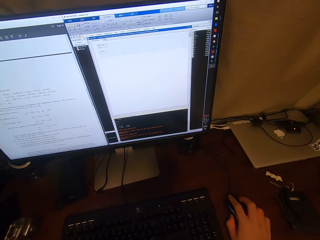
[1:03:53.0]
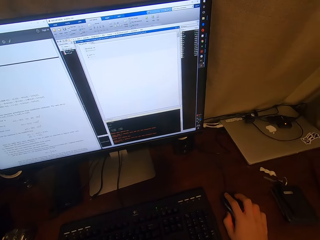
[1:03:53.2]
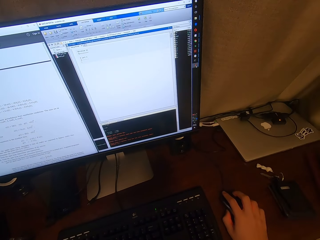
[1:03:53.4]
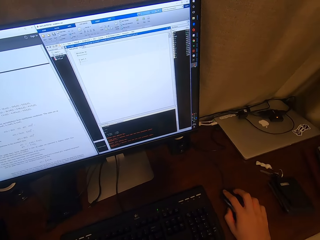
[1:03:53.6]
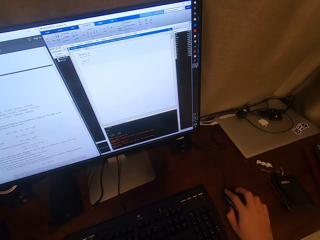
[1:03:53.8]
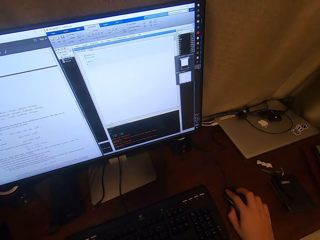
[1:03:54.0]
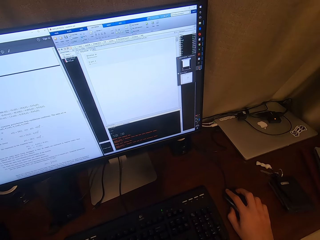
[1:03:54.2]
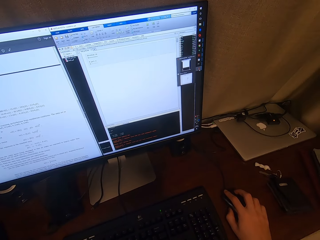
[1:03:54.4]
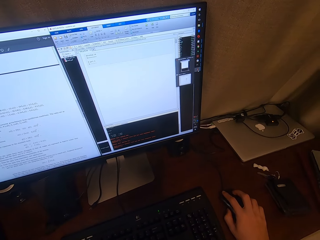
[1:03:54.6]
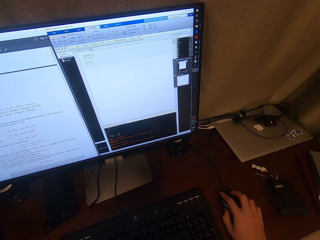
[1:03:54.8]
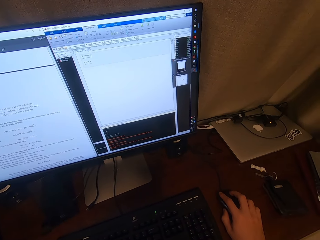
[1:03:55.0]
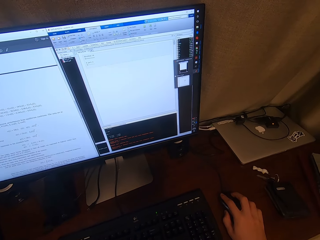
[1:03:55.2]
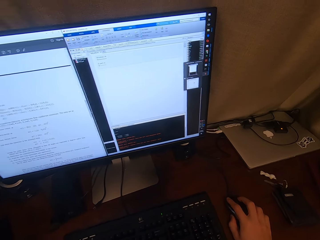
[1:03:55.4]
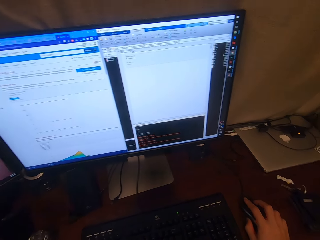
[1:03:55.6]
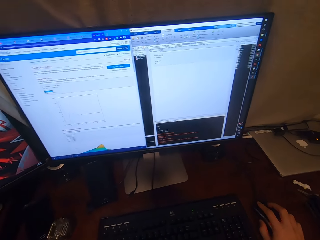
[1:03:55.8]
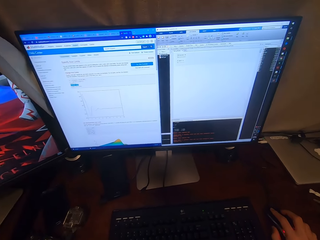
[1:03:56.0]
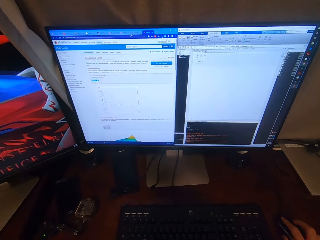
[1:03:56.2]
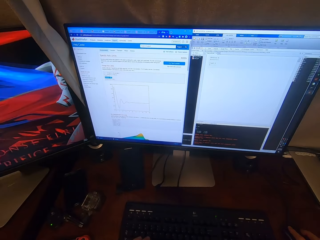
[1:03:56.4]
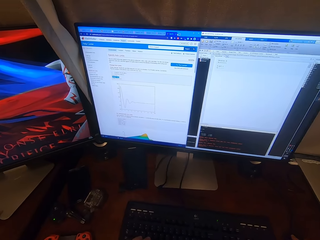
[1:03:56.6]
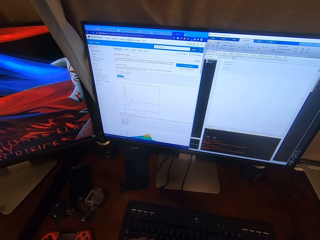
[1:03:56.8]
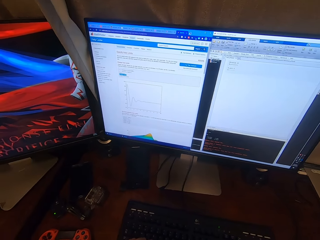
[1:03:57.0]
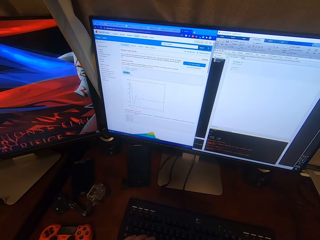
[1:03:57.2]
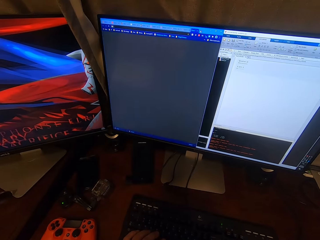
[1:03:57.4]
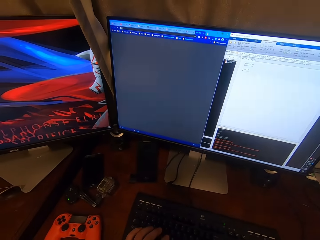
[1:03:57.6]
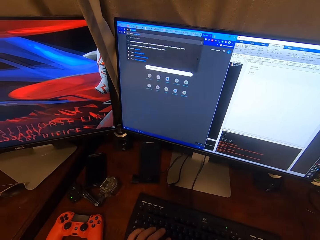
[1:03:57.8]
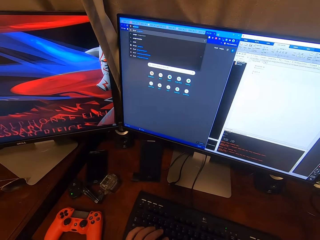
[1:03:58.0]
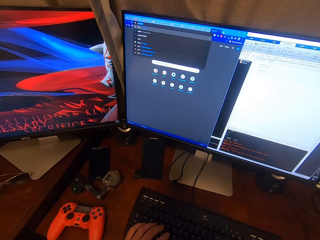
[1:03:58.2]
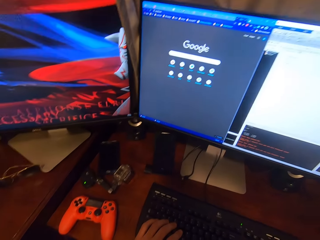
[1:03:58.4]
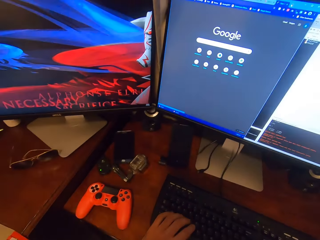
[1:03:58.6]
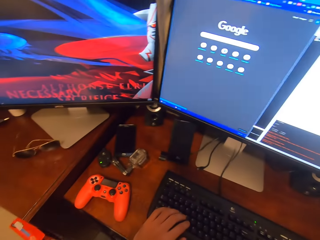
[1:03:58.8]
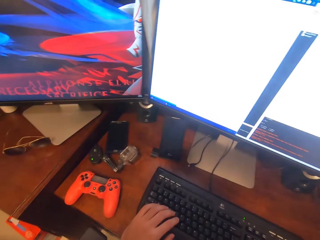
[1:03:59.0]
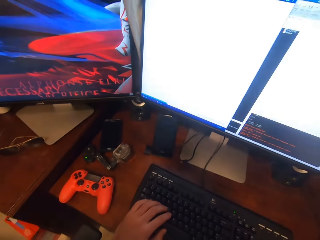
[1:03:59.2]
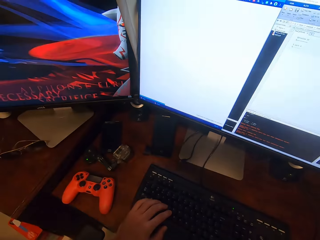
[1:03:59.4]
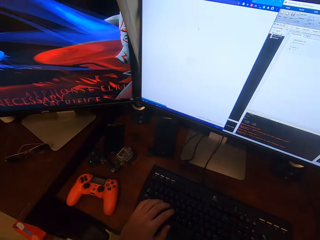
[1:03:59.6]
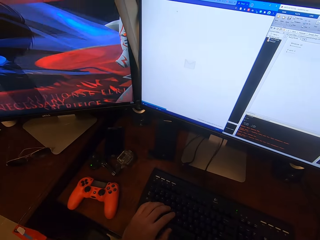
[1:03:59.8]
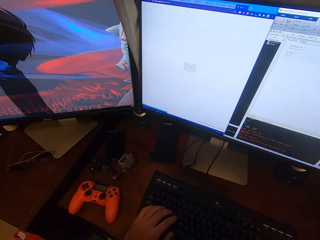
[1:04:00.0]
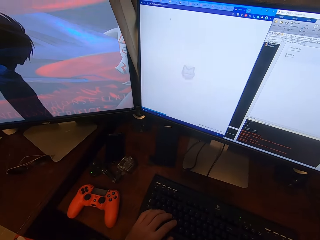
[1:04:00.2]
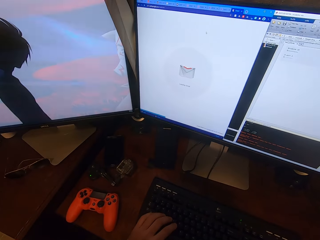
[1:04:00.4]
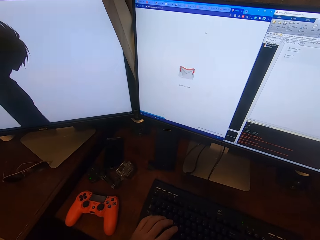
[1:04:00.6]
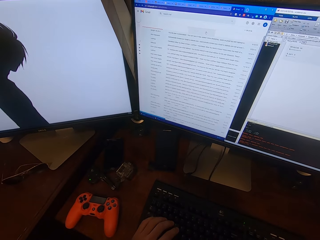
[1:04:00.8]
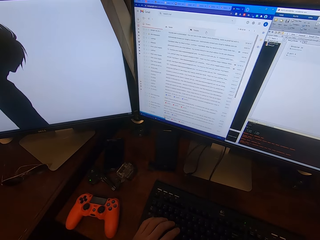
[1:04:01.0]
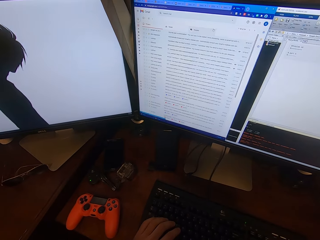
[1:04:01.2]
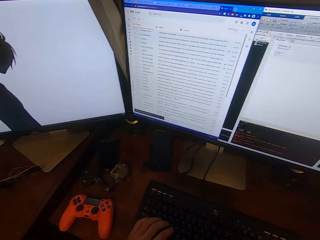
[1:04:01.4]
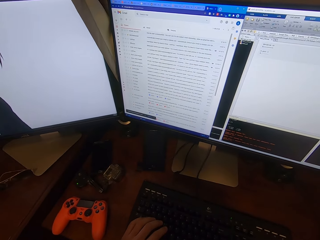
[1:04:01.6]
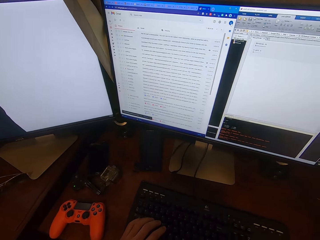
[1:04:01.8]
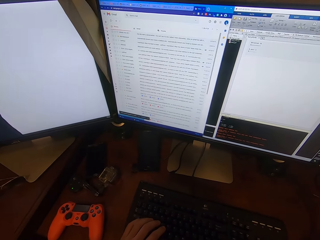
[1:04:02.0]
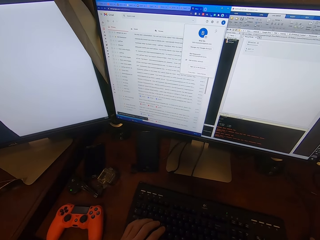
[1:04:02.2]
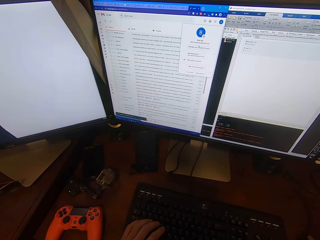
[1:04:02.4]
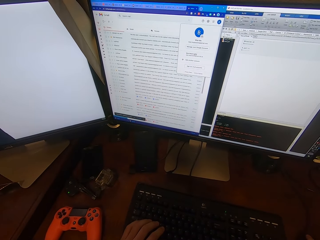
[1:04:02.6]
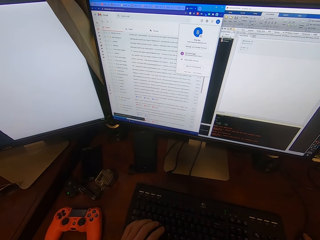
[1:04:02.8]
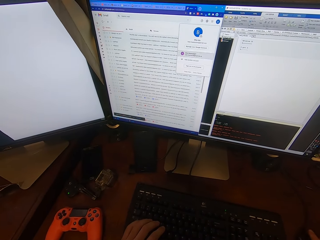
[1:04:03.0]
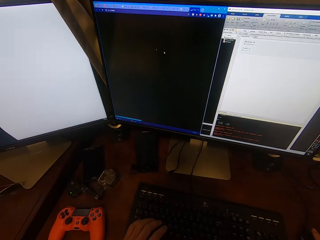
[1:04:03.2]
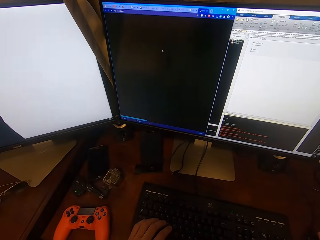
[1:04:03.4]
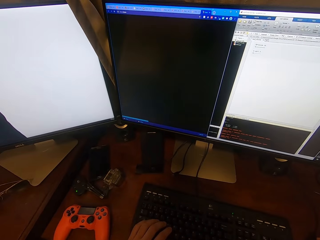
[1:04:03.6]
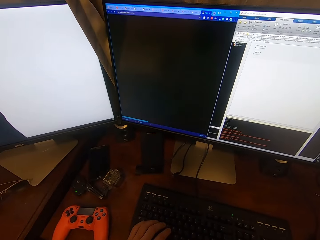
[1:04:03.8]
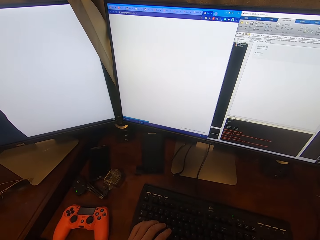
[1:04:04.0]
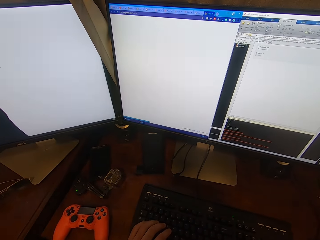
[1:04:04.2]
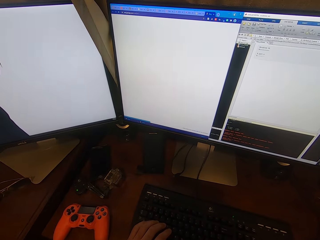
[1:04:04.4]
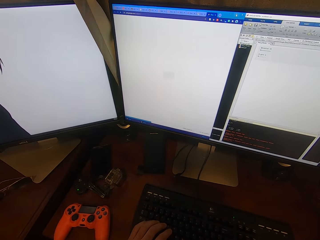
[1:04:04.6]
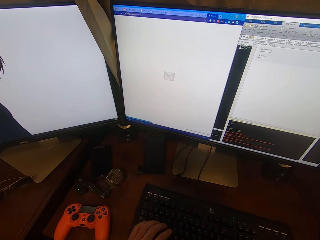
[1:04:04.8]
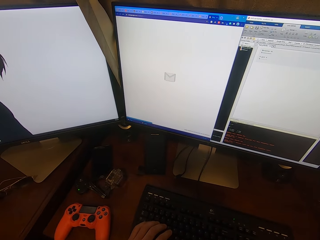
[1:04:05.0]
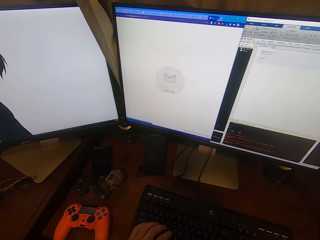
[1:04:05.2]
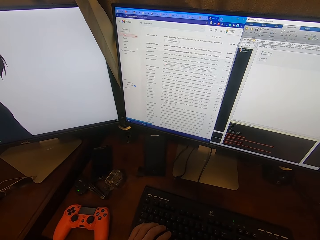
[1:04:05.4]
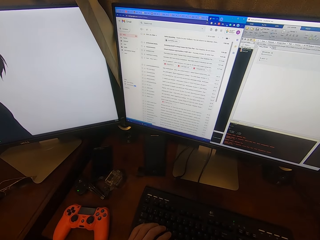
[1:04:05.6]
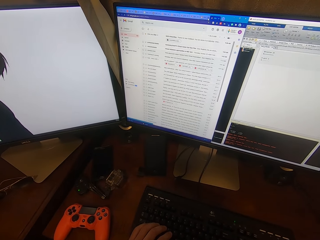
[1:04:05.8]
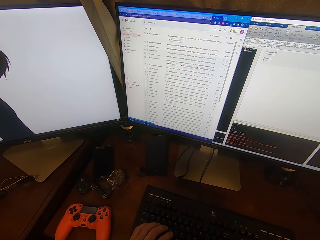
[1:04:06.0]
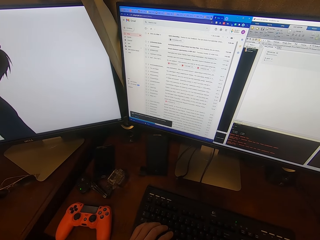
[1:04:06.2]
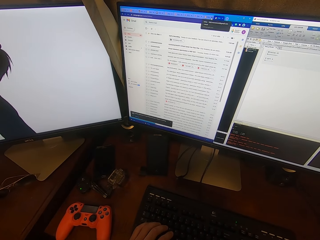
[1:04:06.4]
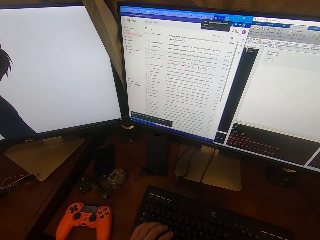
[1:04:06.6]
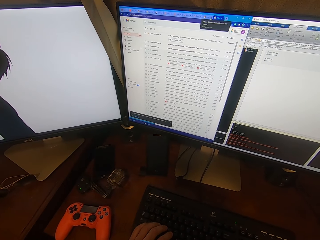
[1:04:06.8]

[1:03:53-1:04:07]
The camera wearer turns around. They move the mouse cursor on the screen. They operate the desktop with the keyboard. They put their left hand on the keyboard keys. They move the mouse cursor on the screen.

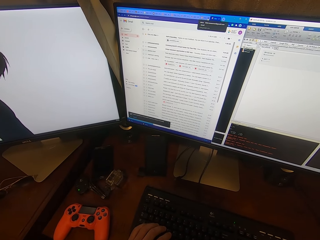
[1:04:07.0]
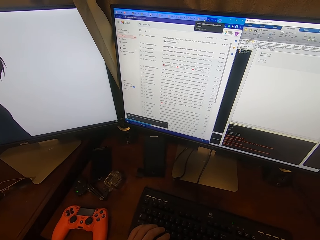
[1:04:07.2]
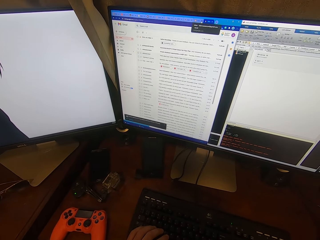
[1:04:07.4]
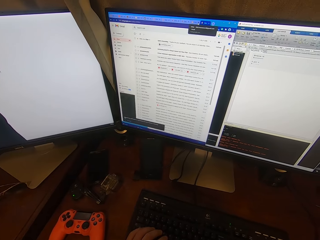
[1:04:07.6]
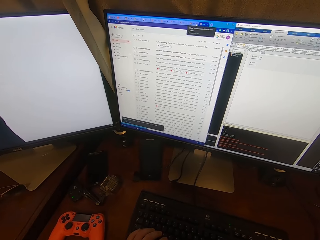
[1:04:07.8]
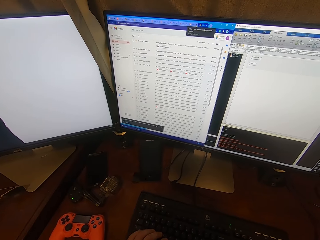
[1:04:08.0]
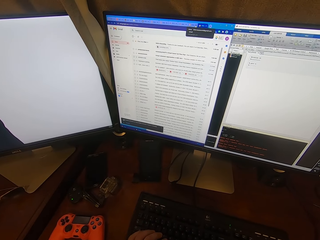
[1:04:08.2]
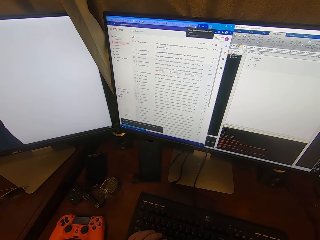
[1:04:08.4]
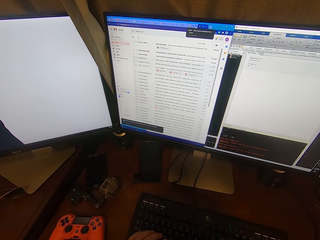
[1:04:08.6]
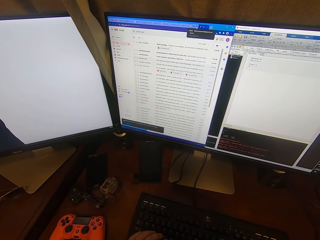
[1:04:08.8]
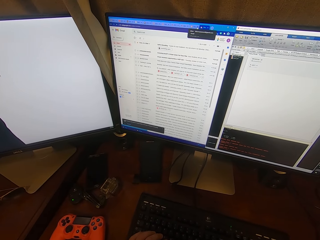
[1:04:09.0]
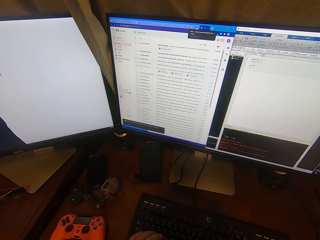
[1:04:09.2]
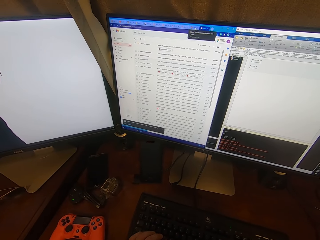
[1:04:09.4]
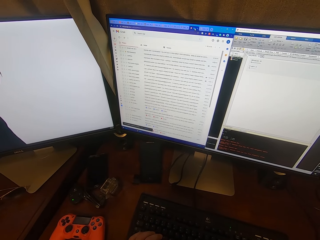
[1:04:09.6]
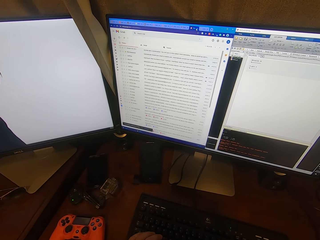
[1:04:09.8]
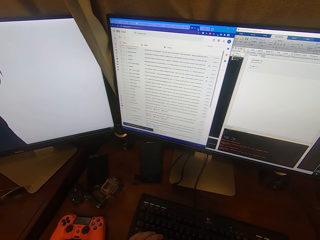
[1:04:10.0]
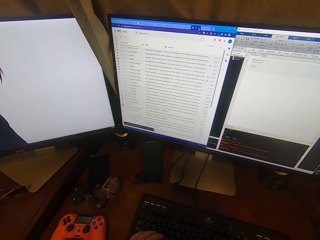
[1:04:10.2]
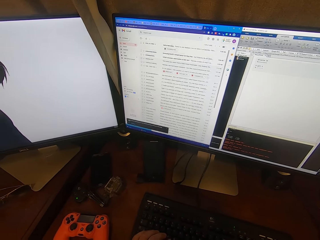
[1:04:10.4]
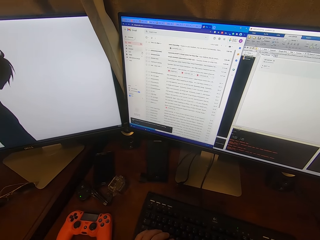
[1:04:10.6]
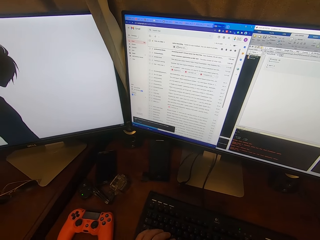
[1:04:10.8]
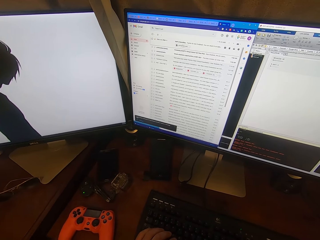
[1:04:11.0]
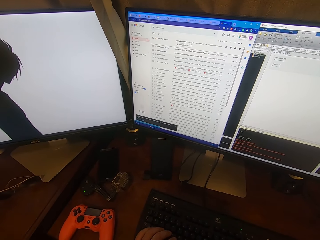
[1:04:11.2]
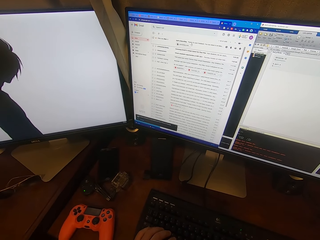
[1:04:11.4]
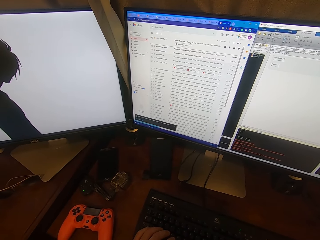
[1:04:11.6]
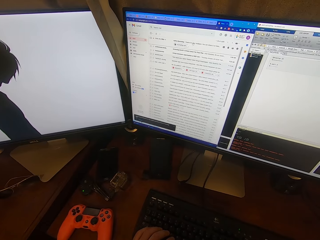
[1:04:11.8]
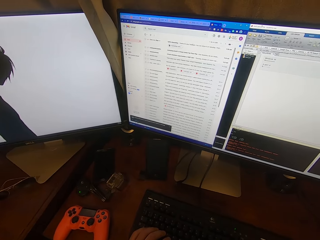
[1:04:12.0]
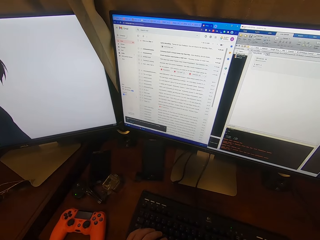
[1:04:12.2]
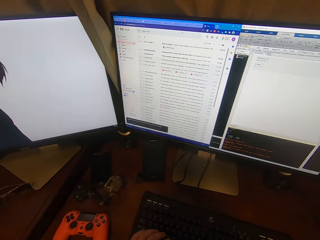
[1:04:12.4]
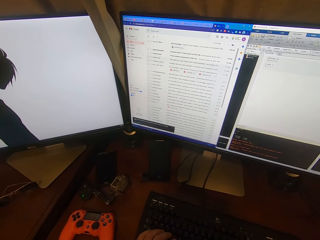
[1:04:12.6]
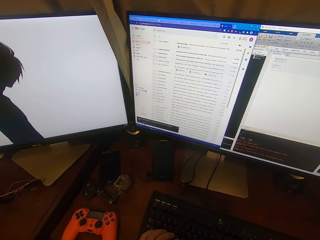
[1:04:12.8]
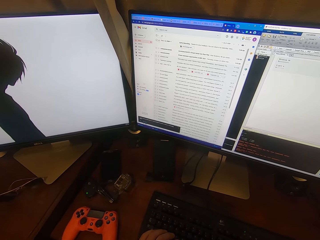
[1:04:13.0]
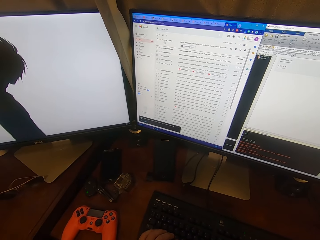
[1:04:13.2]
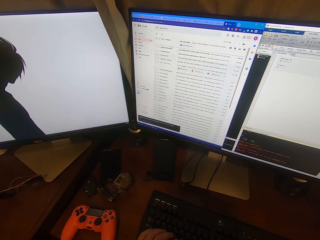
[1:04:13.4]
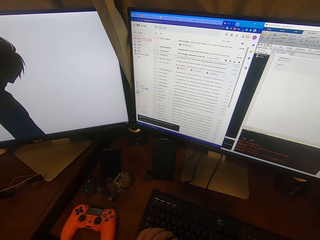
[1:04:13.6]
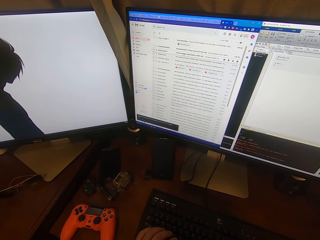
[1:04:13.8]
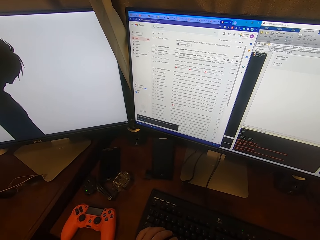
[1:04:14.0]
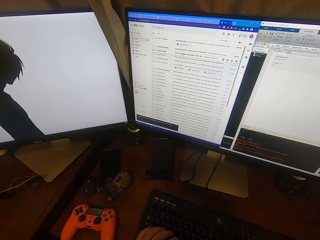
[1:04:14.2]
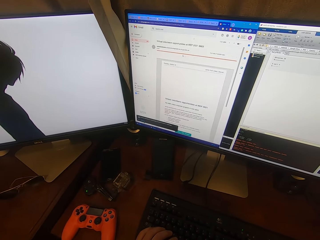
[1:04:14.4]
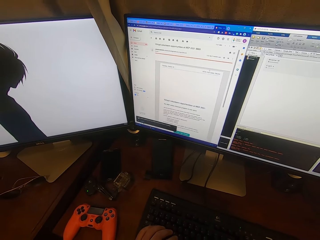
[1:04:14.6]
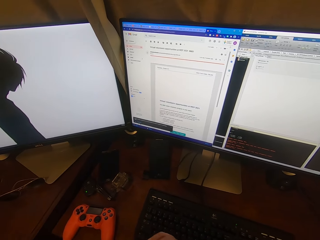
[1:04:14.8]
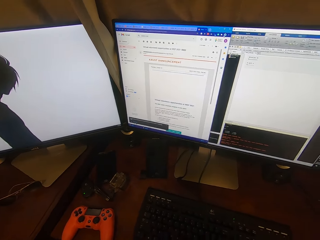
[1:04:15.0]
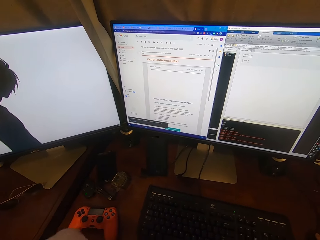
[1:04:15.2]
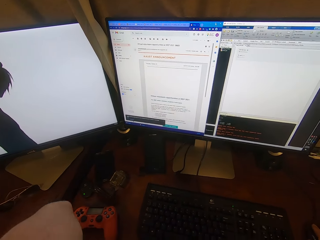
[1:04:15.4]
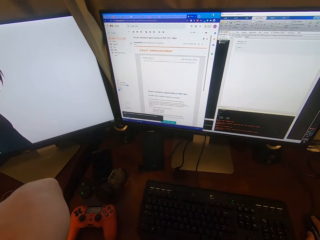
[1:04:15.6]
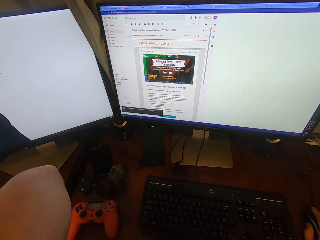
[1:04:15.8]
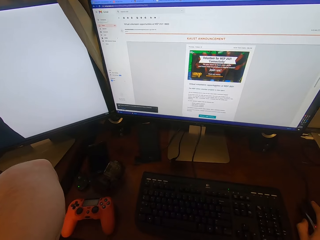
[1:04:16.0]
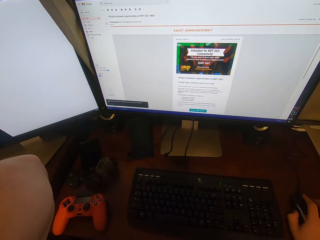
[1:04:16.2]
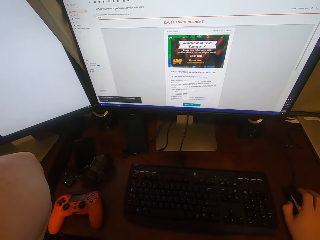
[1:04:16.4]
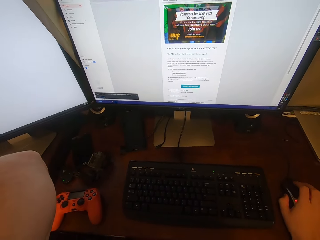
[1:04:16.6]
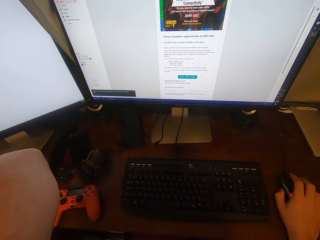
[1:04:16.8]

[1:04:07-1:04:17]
The camera wearer fixes the camera. They operate the desktop with the mouse.
